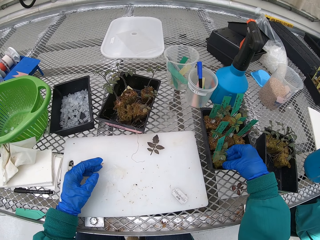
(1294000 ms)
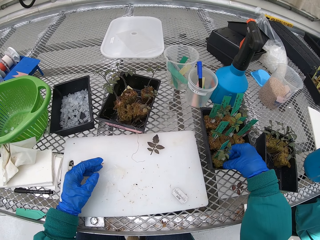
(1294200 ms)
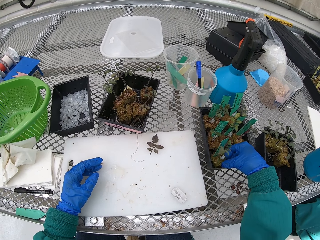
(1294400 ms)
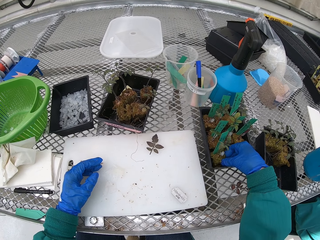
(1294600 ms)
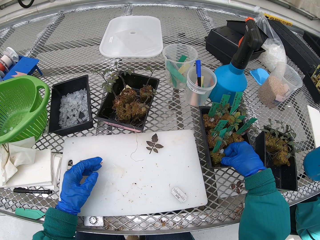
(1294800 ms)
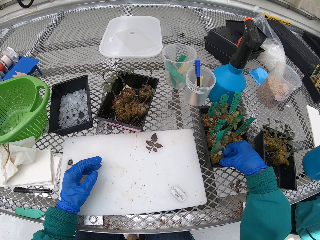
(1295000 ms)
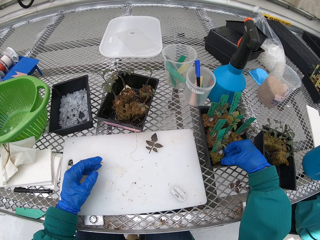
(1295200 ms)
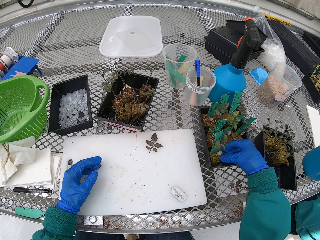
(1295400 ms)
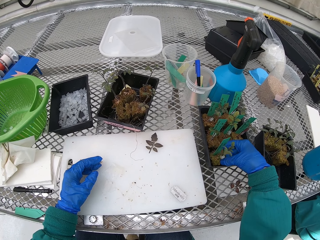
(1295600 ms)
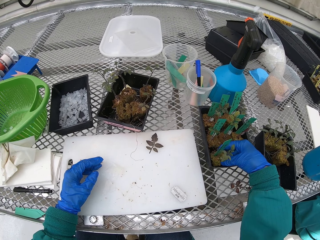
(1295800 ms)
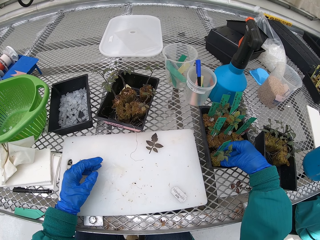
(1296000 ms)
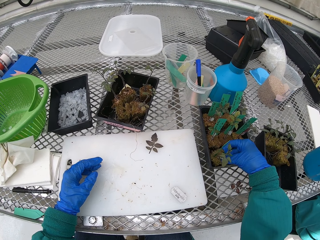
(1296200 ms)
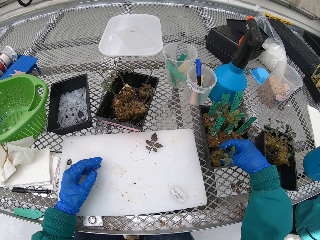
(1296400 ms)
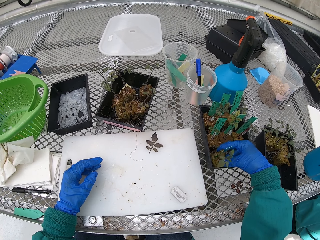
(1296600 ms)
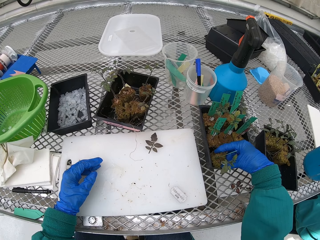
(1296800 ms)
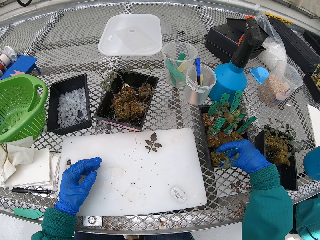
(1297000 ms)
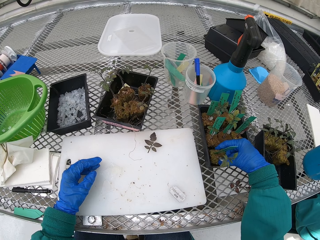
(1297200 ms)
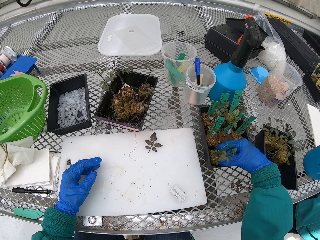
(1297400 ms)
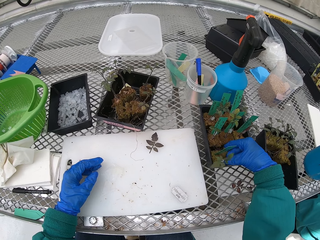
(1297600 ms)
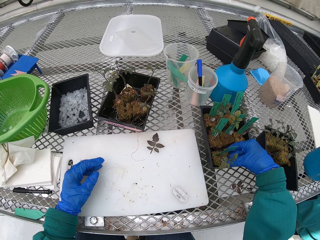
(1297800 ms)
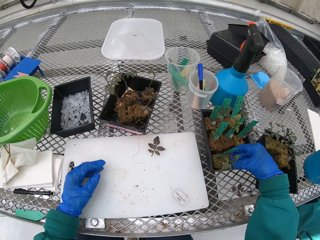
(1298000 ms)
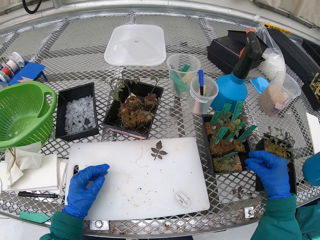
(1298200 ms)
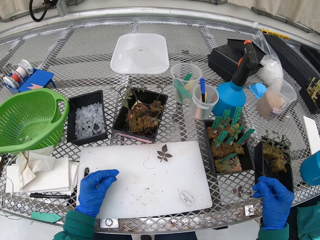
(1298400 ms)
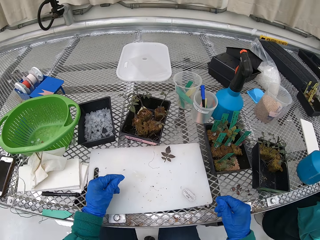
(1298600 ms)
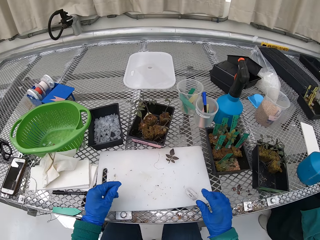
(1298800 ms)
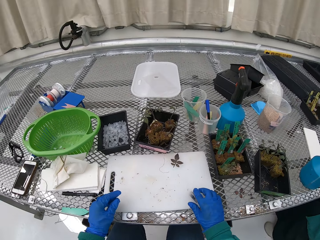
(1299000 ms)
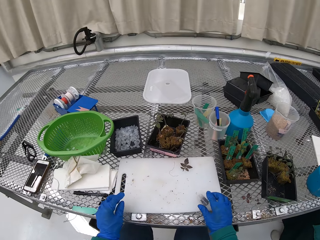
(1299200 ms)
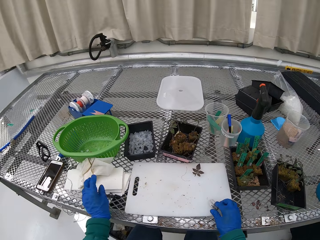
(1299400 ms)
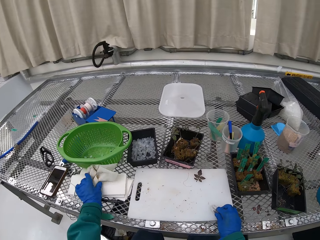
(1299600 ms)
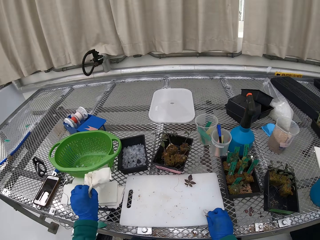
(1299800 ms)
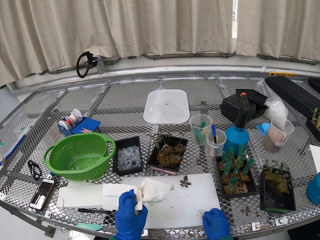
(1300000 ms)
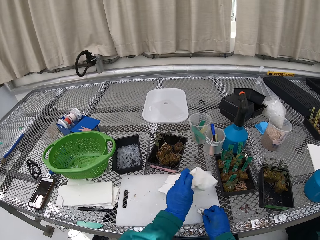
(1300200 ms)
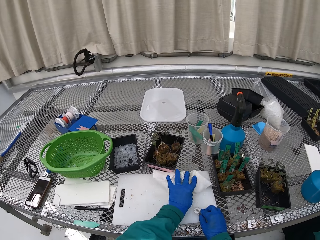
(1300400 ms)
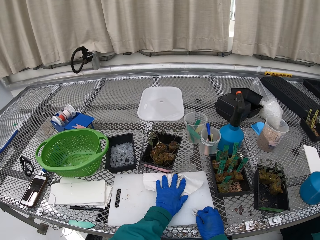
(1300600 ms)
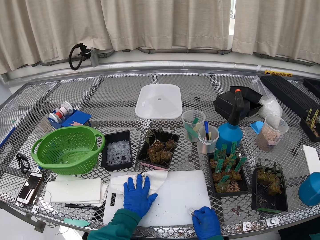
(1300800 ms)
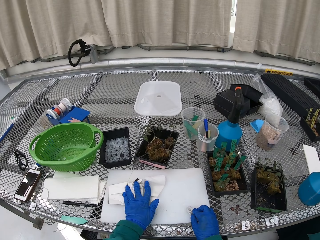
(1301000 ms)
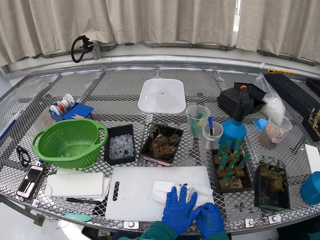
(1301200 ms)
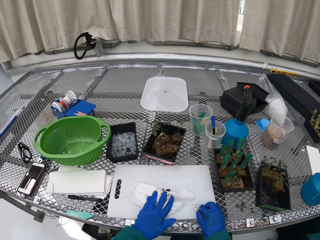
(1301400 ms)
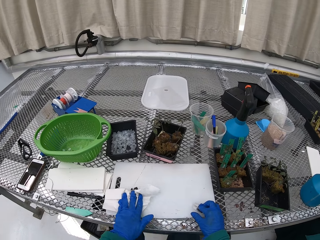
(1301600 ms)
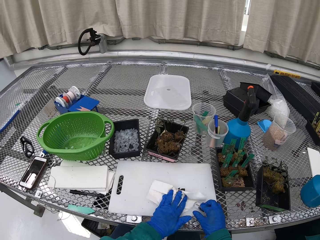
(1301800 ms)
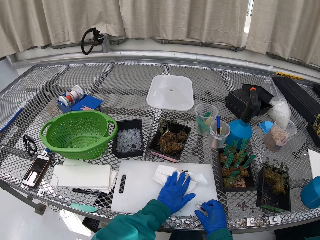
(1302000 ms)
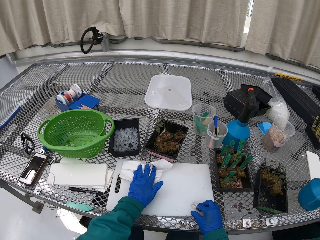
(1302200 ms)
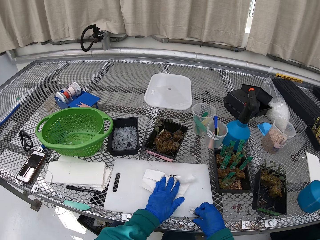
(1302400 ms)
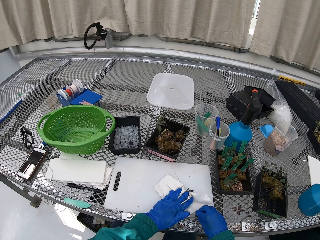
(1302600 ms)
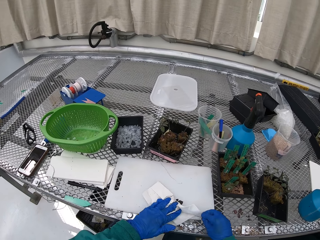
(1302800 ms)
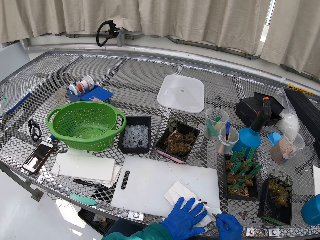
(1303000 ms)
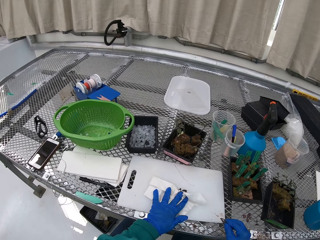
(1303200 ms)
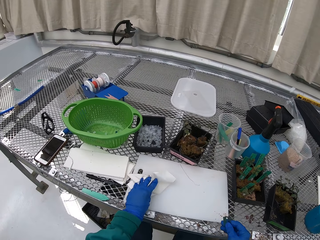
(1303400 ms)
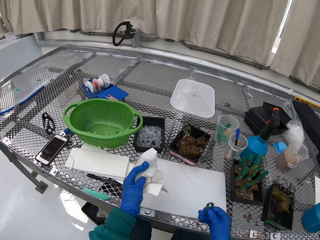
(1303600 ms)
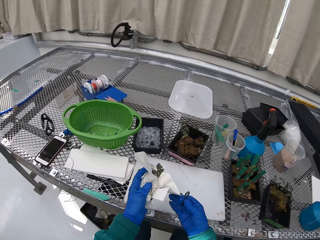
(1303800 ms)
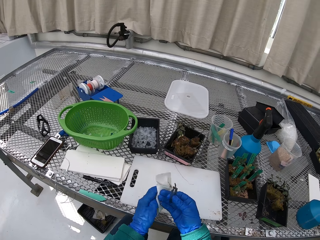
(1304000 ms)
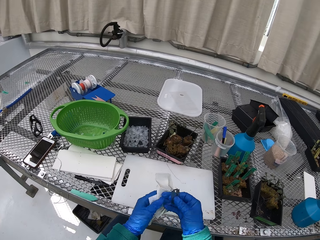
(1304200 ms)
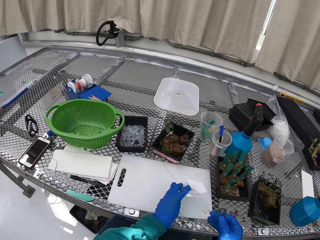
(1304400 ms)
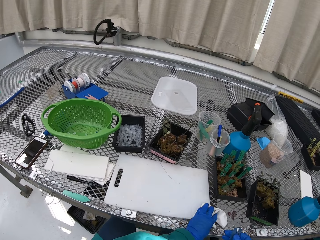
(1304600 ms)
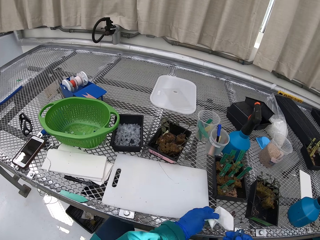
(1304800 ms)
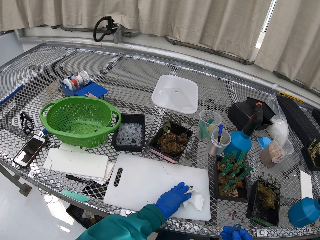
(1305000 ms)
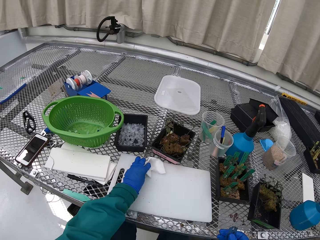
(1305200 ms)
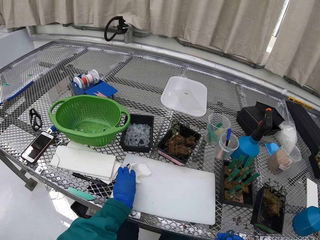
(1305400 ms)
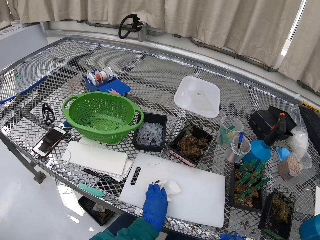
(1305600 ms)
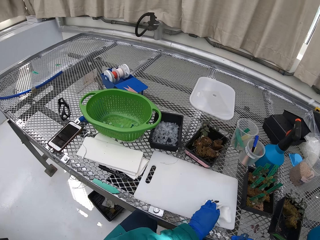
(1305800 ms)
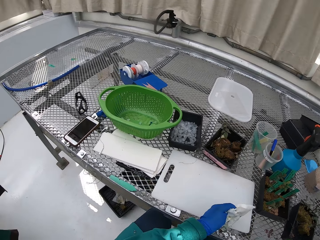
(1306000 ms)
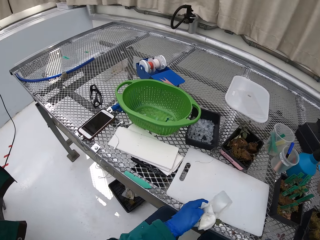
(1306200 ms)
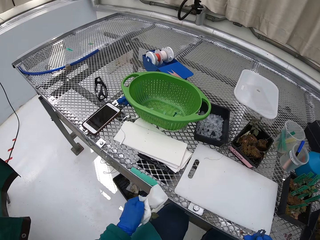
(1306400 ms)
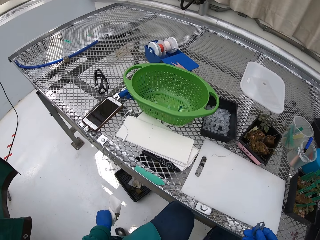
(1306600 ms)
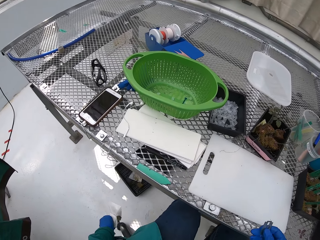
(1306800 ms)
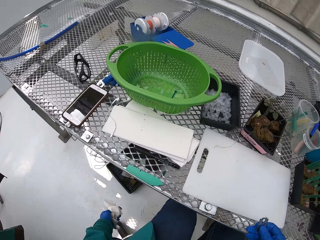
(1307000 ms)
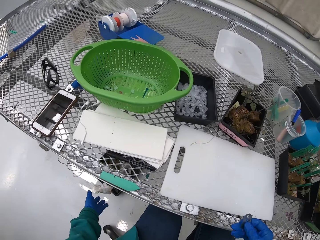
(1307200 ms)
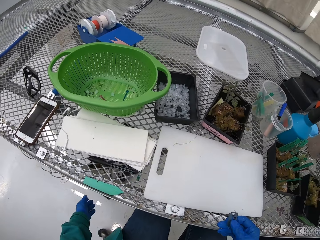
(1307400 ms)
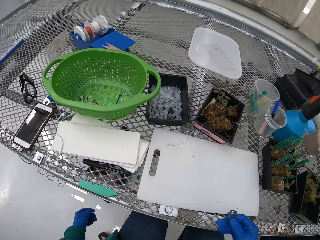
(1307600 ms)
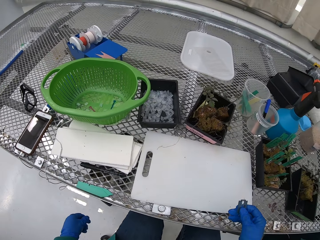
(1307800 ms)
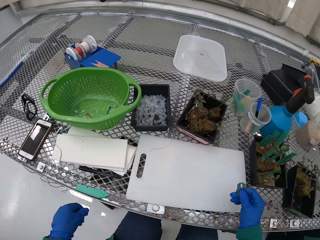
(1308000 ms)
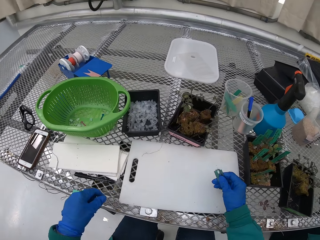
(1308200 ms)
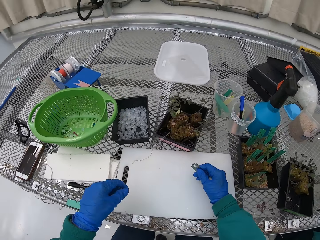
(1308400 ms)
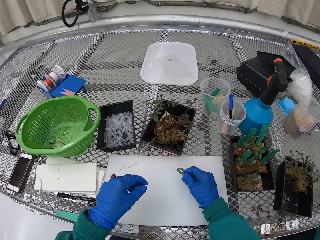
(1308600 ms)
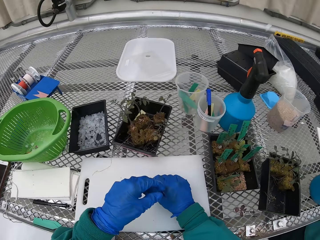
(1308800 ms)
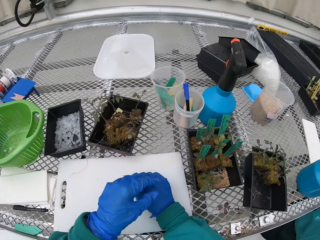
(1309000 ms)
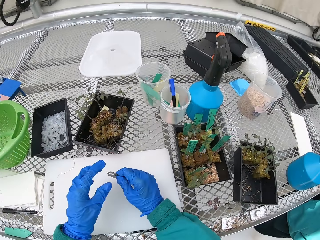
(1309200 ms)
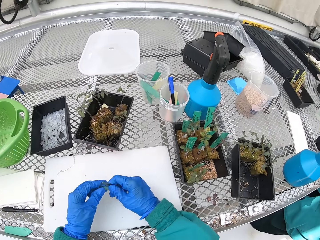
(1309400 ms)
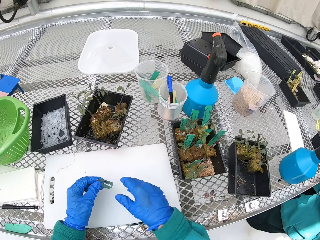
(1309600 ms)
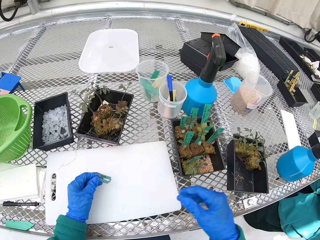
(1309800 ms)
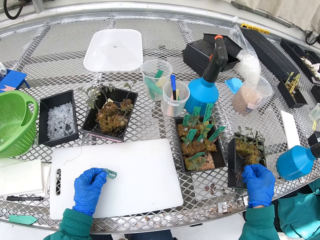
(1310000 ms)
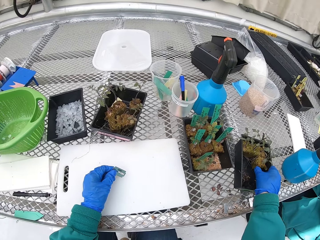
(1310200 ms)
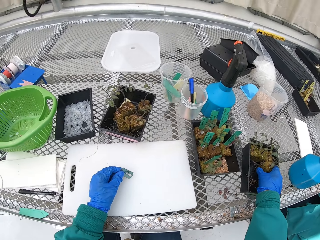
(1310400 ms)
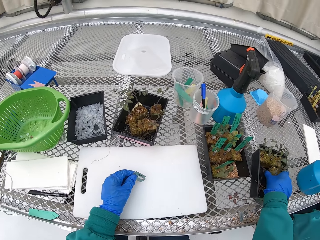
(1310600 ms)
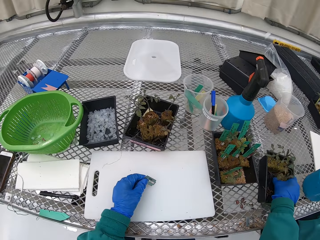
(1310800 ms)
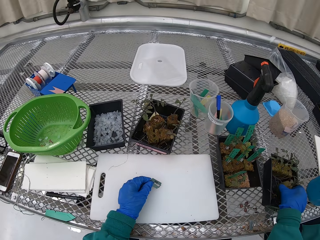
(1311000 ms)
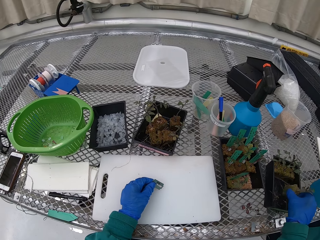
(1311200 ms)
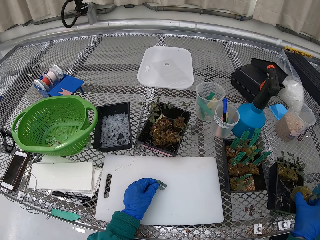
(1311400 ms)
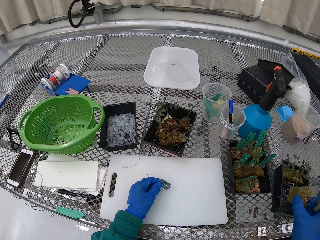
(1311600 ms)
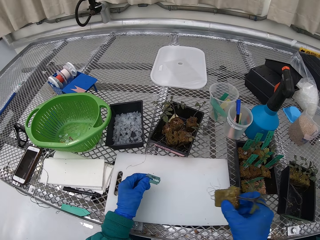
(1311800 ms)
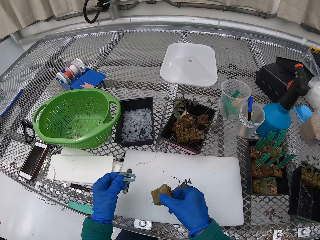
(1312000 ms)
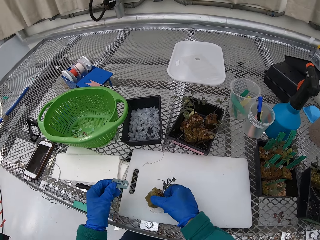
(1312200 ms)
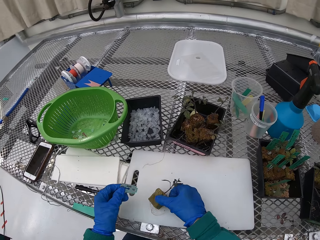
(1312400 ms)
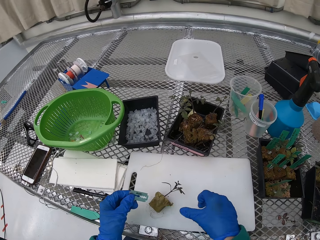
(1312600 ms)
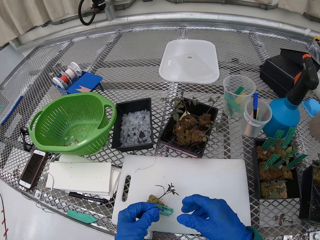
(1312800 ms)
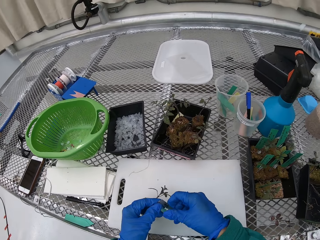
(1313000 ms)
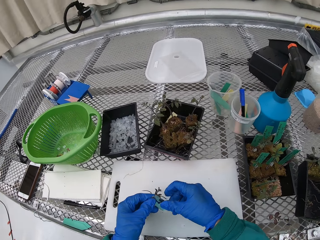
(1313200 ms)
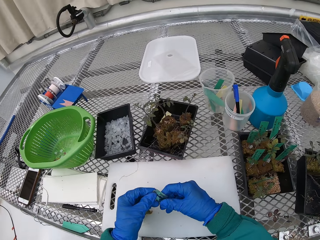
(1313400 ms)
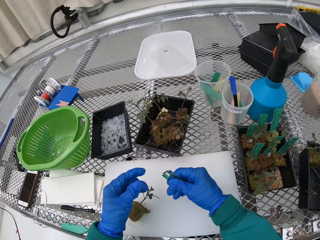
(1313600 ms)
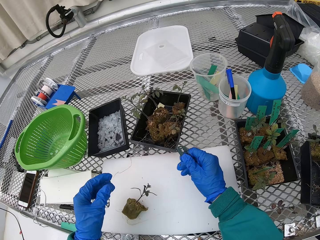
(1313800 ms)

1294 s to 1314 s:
The camera wearer rearranges the flower on the vase. They pick up the blade. They hold the serviette with the left hand and hold the razor with the right hand. They wipe the chopping board with the serviette. They dump the waste serviette onto the waste bin. They pick up the plant. They hold the flower with the right hand and hold the razor with the left hand. They put the flower on the chopping board.

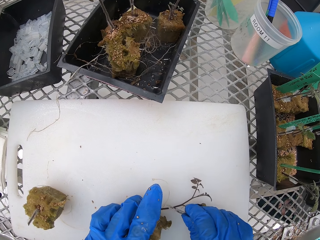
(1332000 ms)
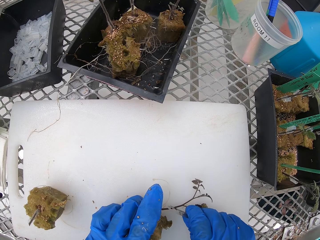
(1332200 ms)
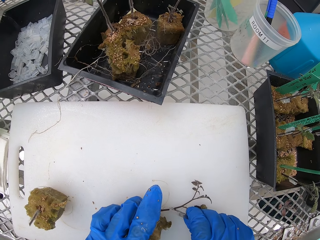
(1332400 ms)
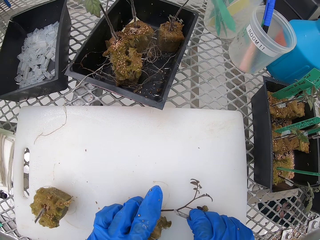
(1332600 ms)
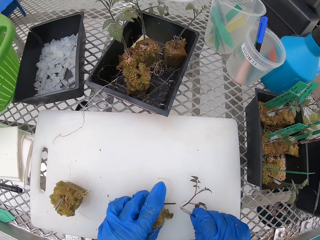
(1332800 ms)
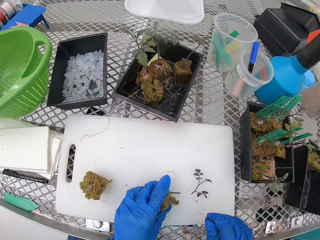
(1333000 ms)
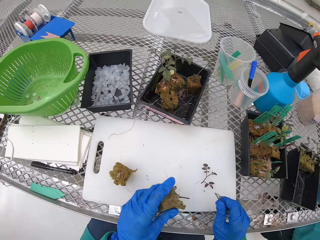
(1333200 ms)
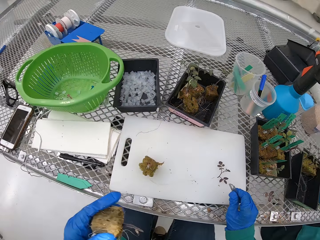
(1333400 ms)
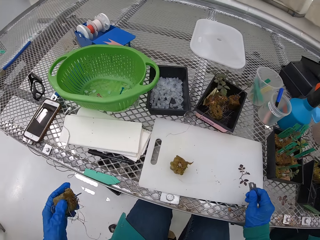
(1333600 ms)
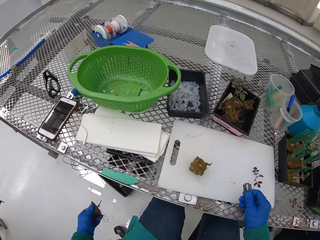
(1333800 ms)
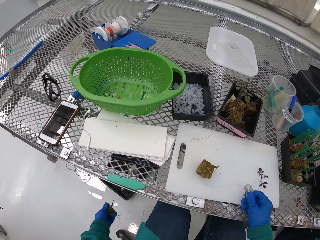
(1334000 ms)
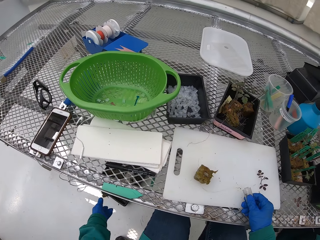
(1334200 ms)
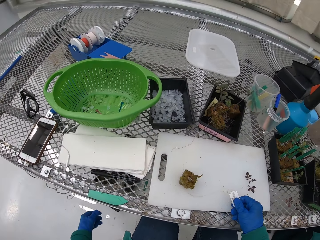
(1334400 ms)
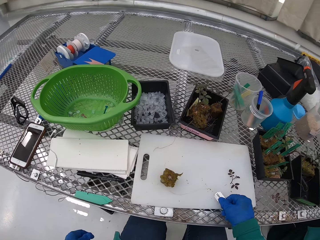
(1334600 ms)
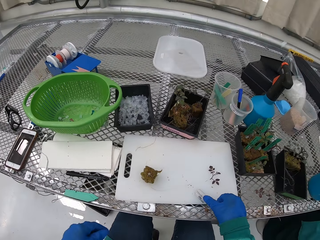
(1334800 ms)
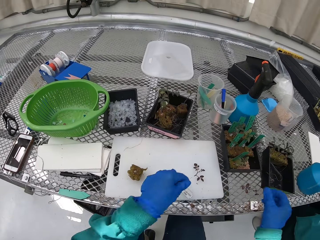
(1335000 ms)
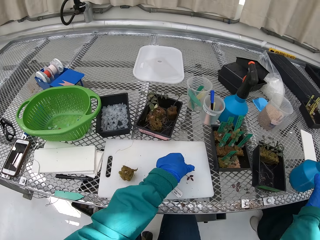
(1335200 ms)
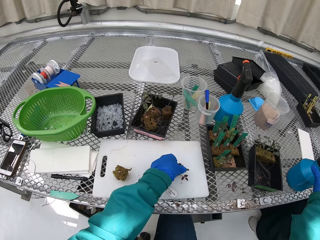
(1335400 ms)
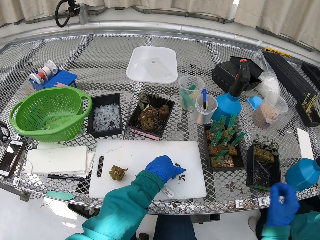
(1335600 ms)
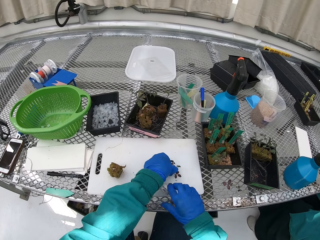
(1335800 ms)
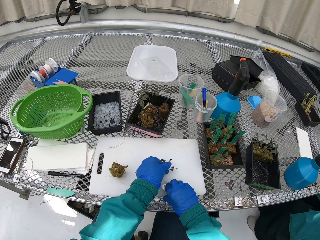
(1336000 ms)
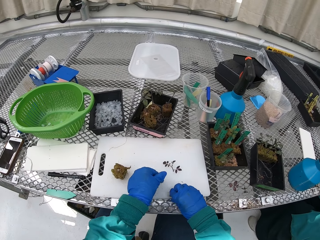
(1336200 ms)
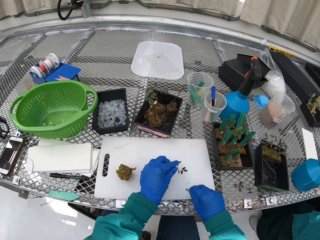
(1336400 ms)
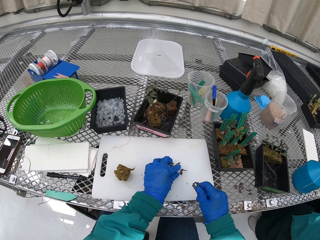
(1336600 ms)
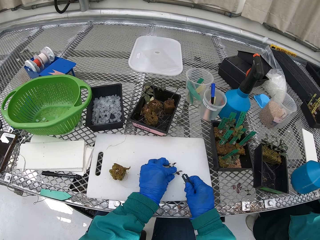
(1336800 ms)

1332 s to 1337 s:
The camera wearer throws the soil into the waste bin. They throw the plant in the bin. They put the razor on the chopping board. They cut the flower with the razor.
